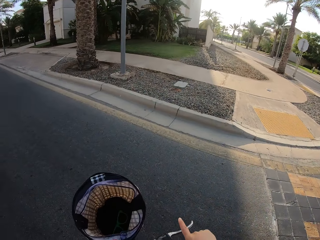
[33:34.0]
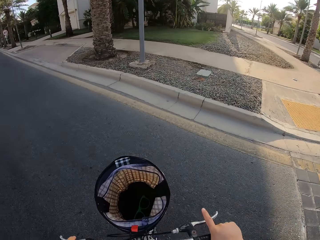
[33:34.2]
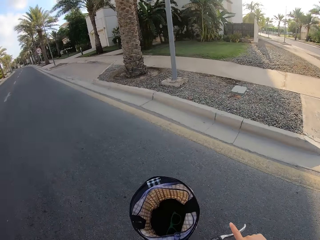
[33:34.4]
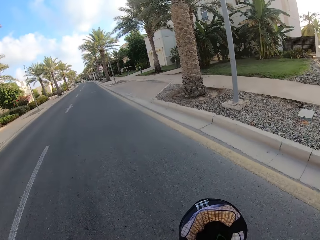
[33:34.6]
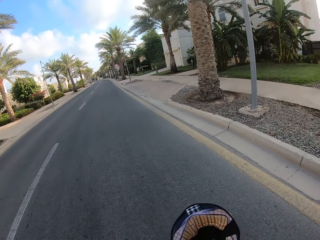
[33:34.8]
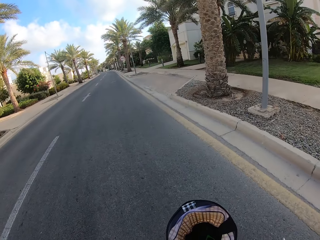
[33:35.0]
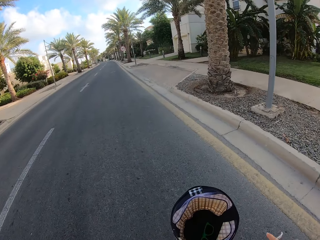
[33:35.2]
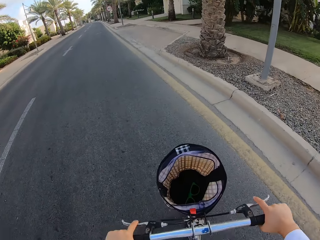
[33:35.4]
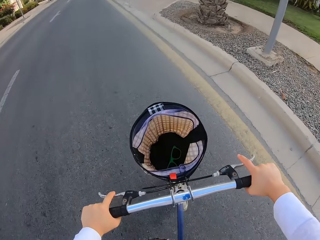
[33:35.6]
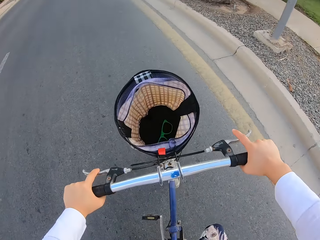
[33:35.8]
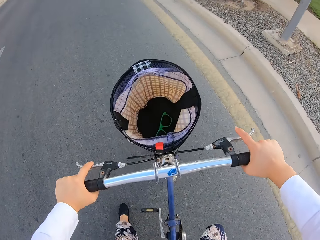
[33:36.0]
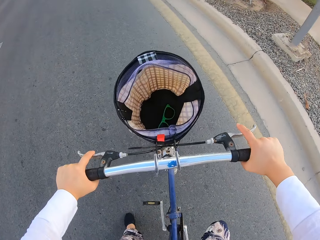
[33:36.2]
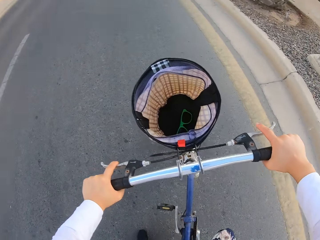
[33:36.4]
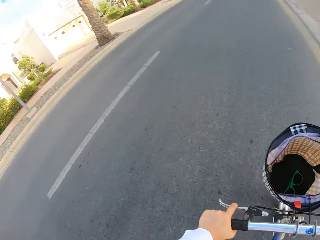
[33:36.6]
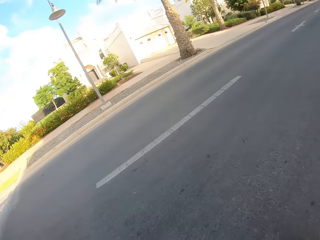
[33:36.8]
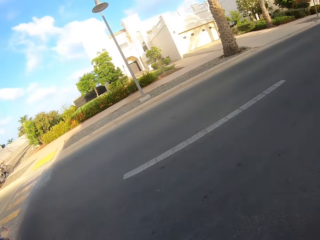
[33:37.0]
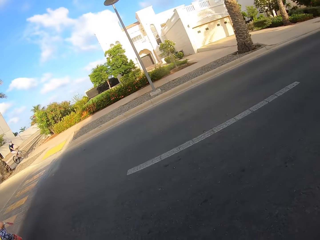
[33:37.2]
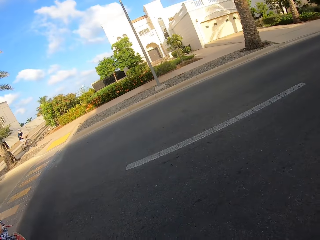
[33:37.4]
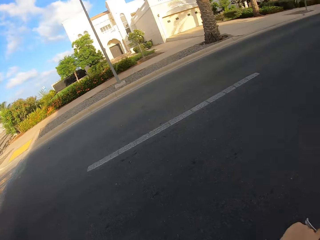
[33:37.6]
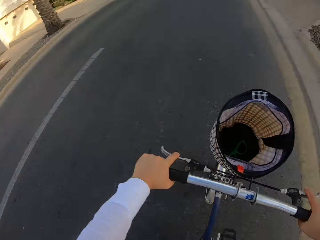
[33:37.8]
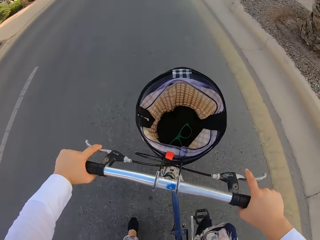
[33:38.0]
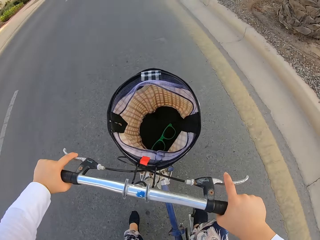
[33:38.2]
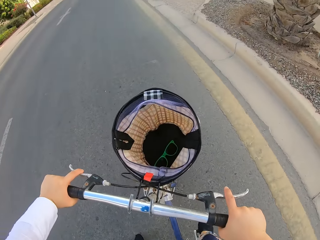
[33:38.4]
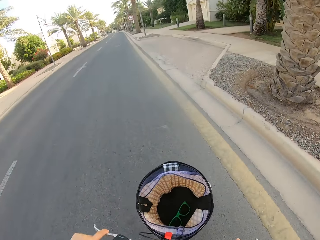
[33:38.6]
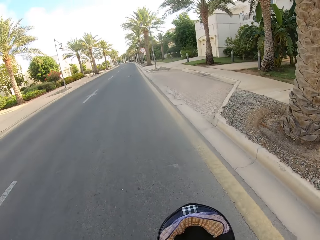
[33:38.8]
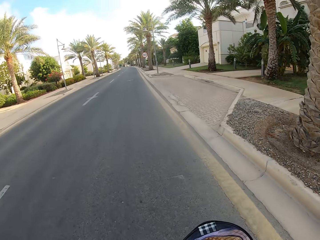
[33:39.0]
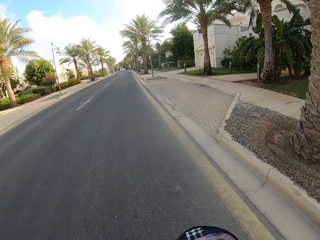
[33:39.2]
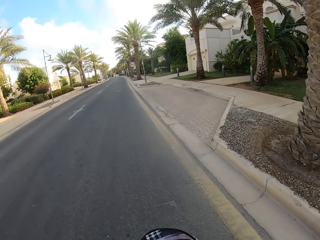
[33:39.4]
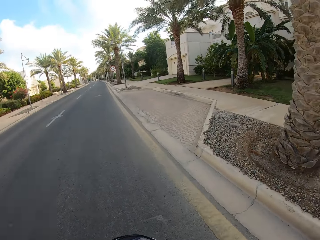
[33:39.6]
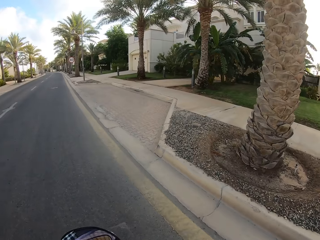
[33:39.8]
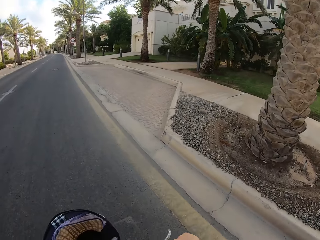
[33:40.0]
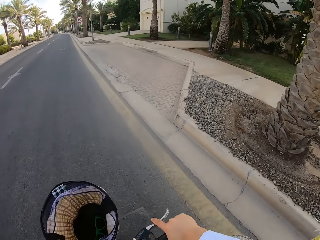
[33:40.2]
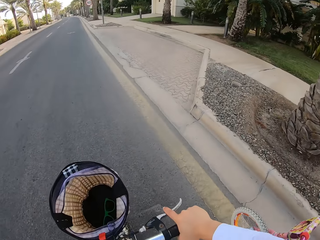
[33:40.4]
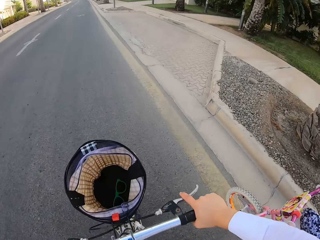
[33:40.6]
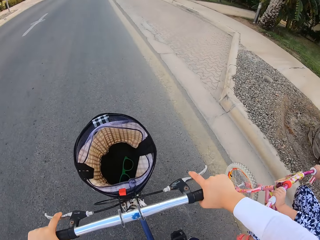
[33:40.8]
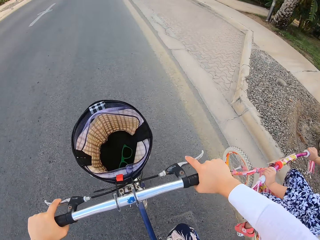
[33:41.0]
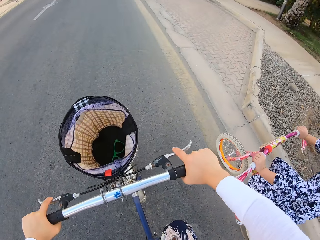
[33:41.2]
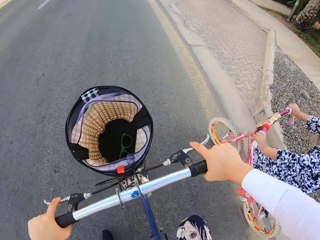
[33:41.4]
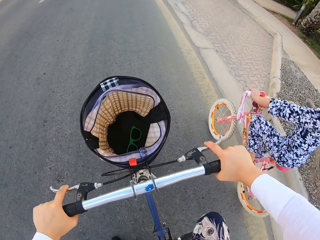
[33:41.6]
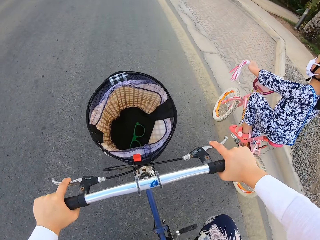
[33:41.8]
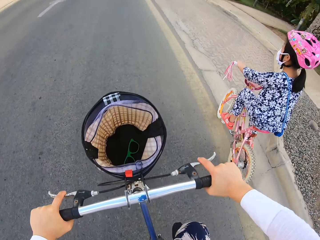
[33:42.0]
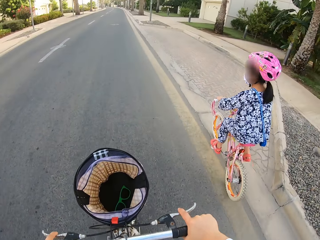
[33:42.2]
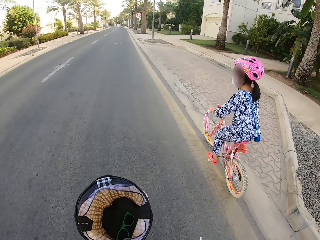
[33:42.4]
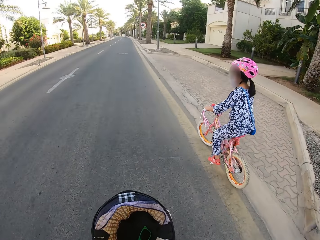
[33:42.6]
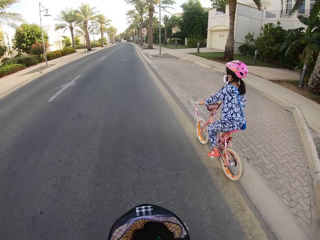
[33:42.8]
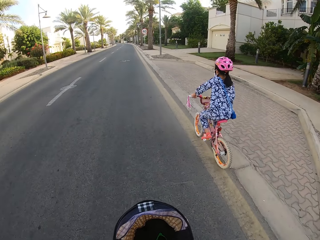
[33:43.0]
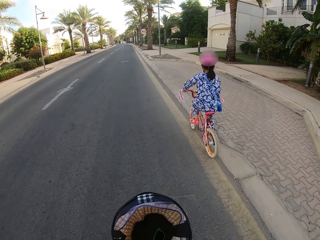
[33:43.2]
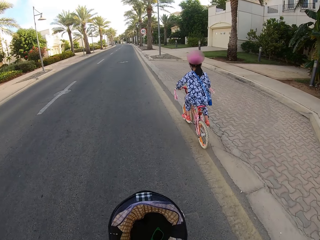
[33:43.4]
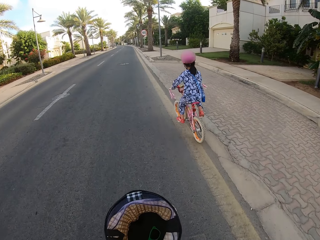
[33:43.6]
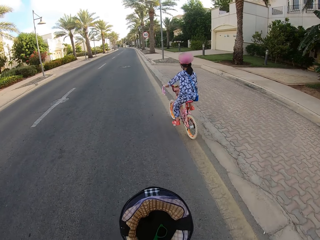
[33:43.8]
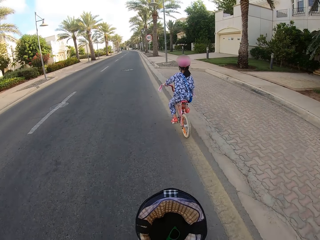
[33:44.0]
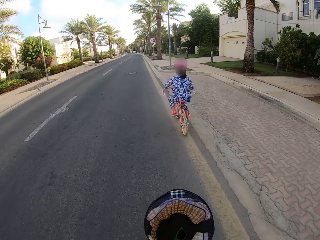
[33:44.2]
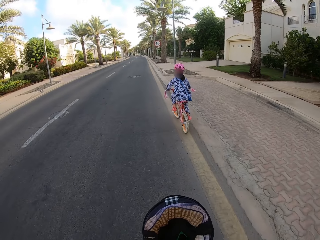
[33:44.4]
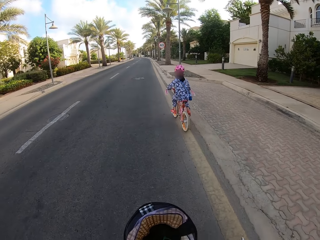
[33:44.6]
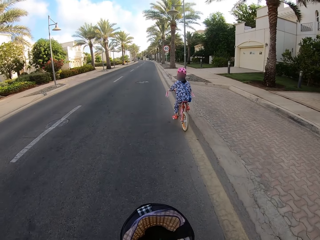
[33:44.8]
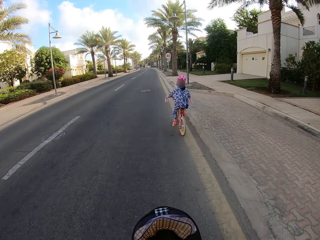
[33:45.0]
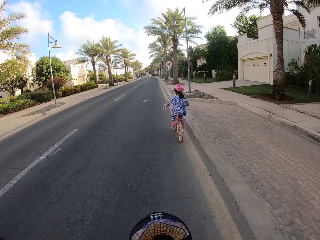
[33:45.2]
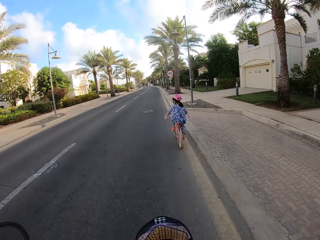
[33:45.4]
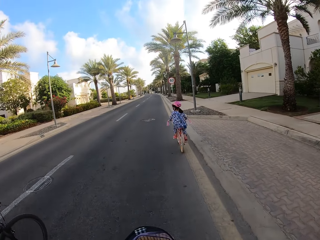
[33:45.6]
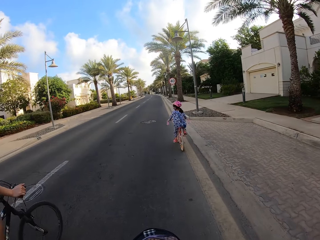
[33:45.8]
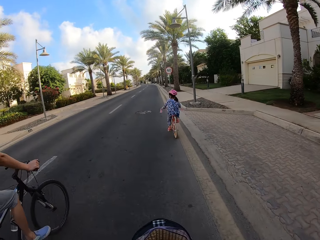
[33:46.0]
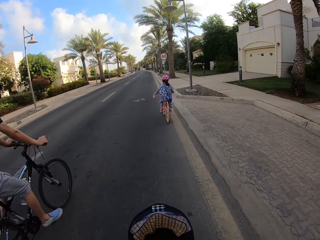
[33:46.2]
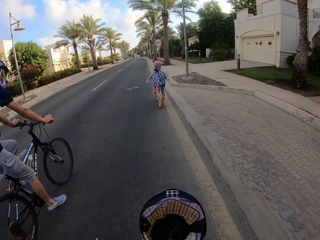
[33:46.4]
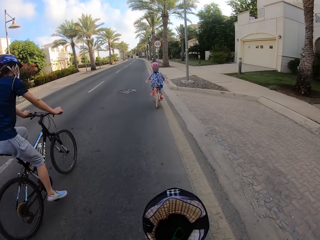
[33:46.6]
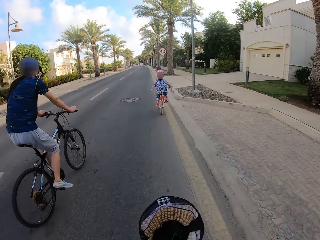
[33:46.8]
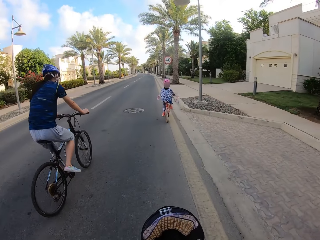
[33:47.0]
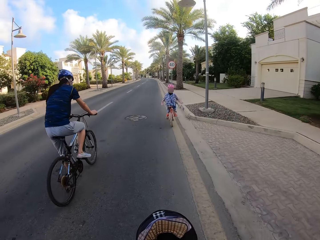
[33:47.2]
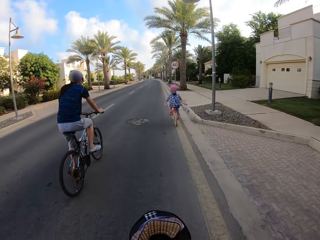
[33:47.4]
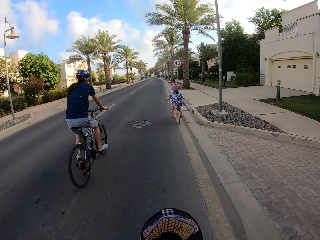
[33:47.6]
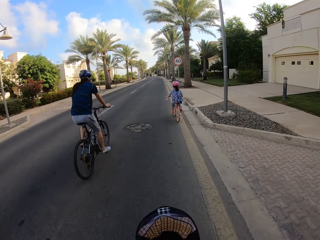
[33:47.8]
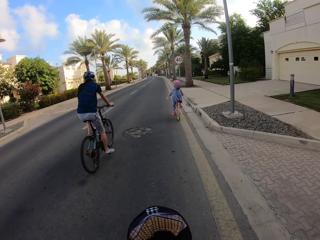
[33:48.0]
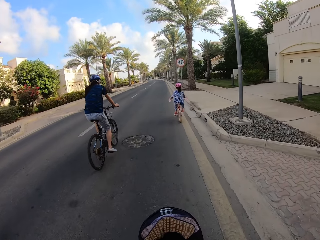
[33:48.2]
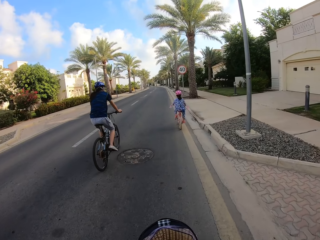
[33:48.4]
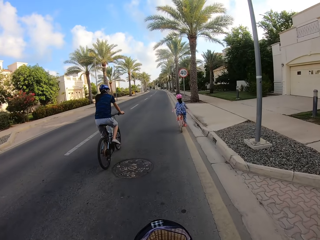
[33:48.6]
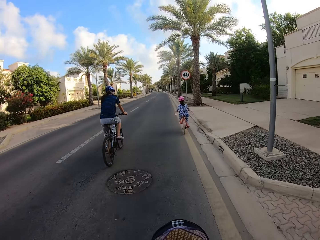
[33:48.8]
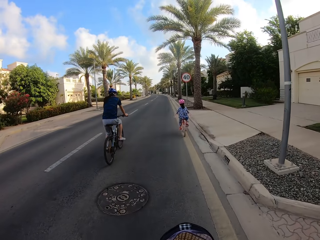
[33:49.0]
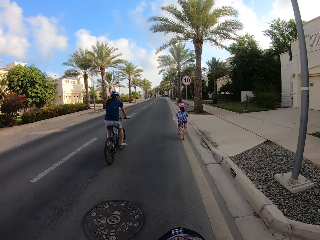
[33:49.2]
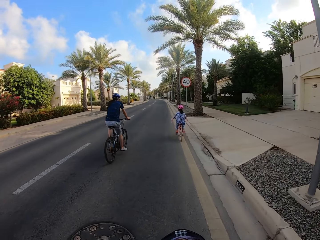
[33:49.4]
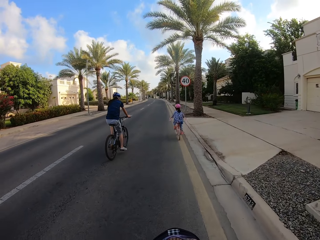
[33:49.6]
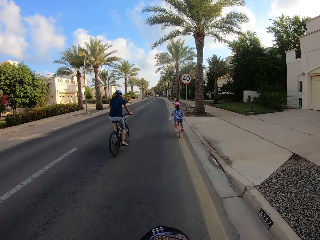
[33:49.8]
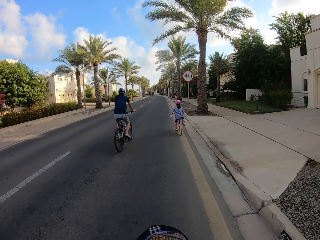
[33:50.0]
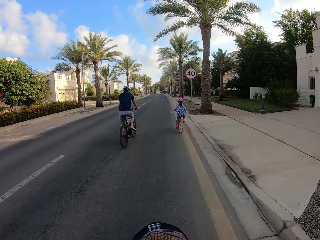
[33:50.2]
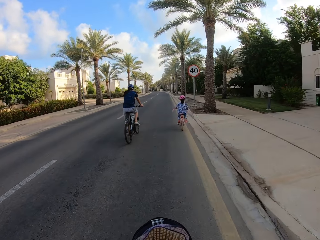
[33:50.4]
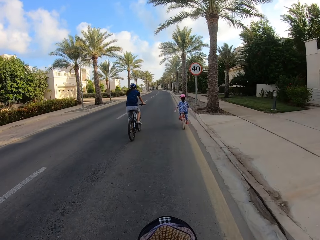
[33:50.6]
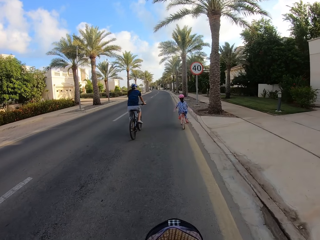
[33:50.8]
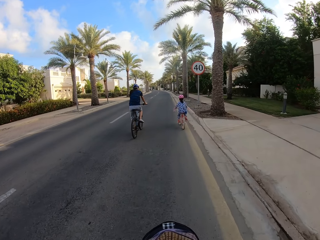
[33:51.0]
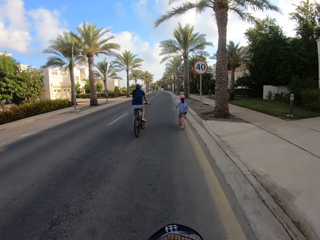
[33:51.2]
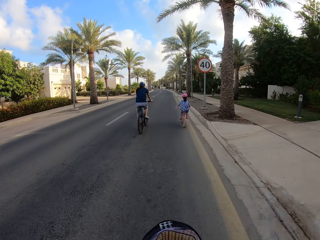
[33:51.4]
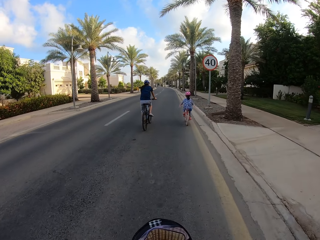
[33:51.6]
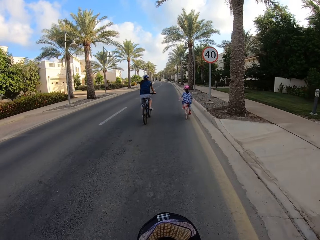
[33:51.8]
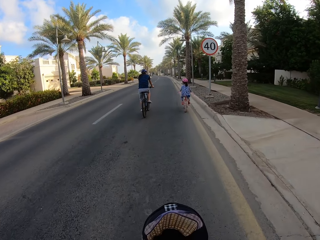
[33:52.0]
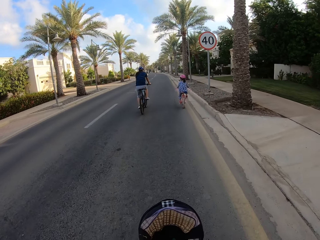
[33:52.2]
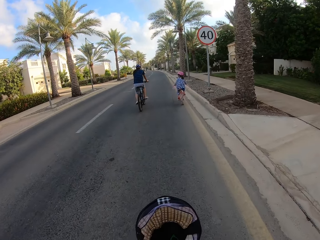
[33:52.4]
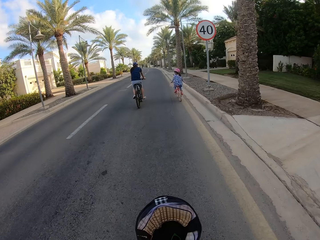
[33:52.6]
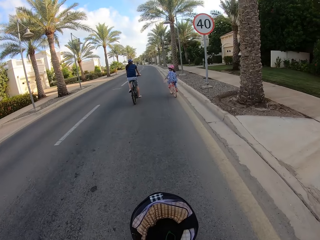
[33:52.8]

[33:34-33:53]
The camera wearer takes a U turn with the bicycle and cycles the bicycle on the road. A lady cycles a bicycle on the road. A man cycles a bicycle on the road.

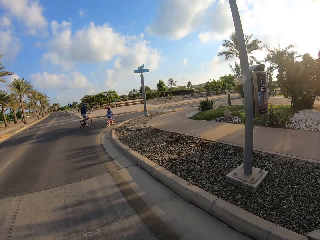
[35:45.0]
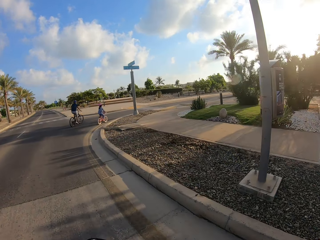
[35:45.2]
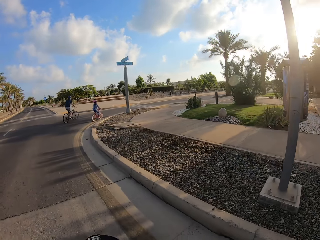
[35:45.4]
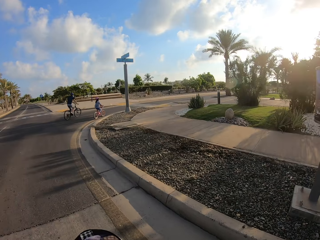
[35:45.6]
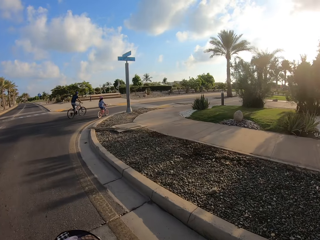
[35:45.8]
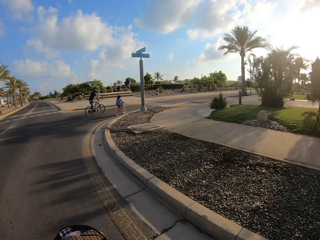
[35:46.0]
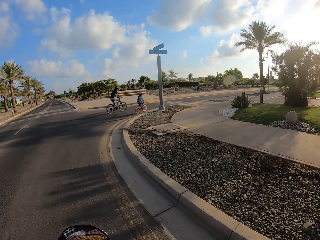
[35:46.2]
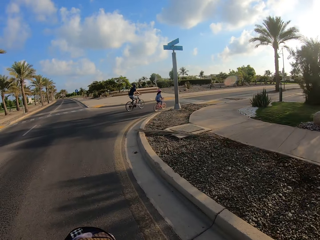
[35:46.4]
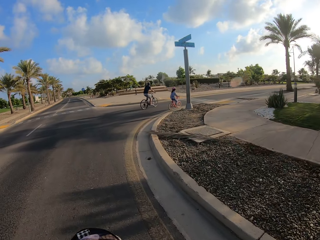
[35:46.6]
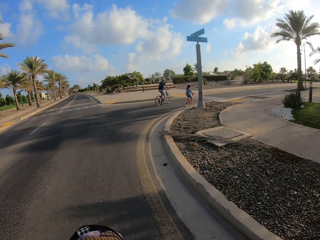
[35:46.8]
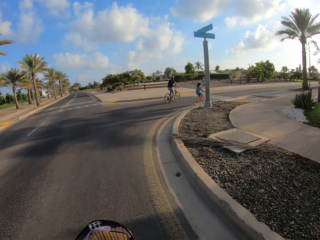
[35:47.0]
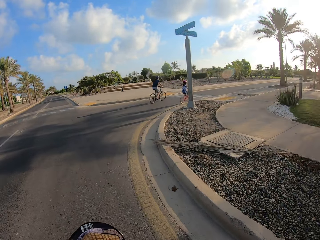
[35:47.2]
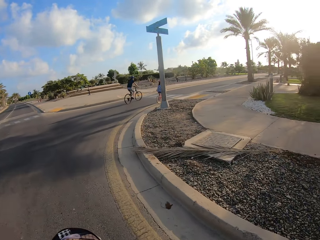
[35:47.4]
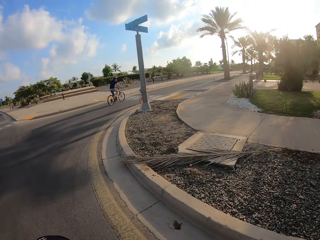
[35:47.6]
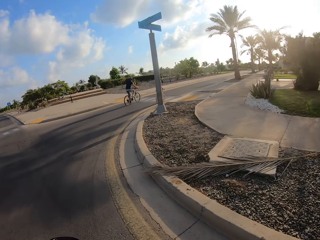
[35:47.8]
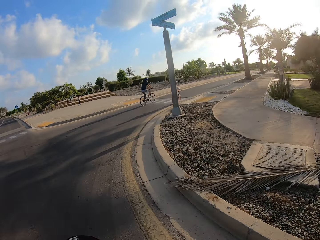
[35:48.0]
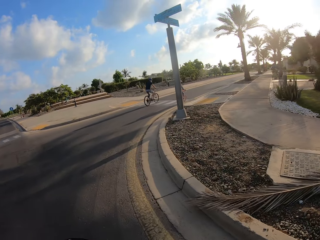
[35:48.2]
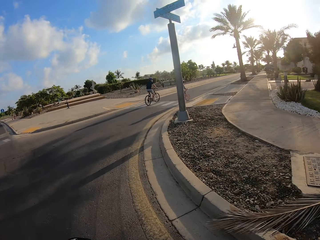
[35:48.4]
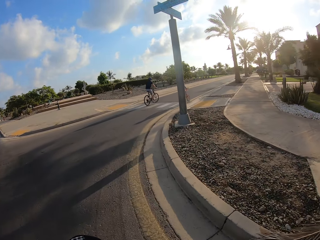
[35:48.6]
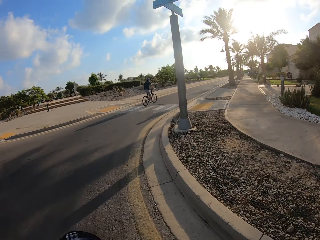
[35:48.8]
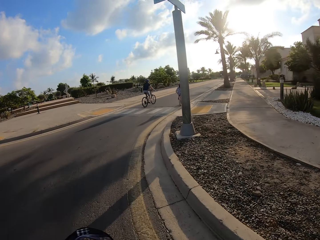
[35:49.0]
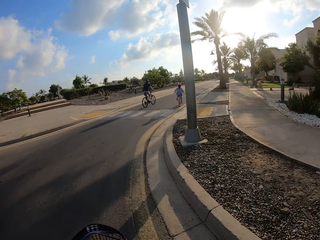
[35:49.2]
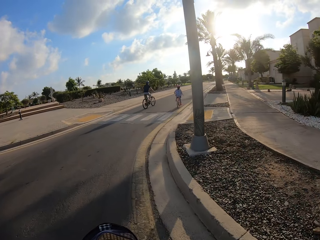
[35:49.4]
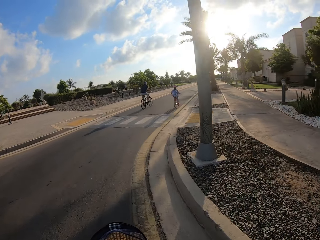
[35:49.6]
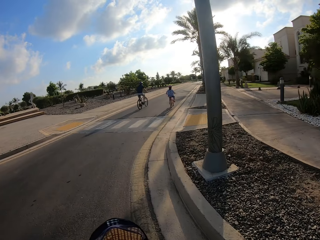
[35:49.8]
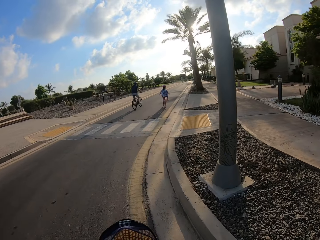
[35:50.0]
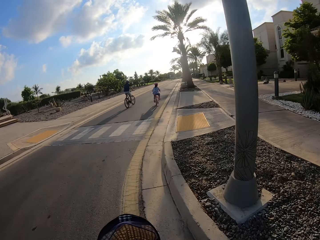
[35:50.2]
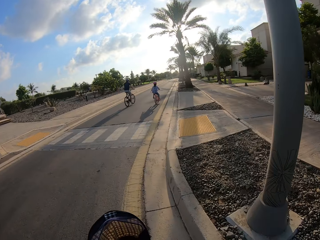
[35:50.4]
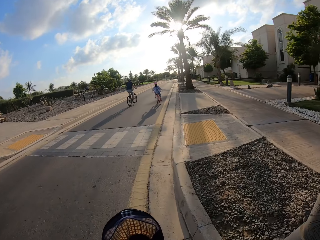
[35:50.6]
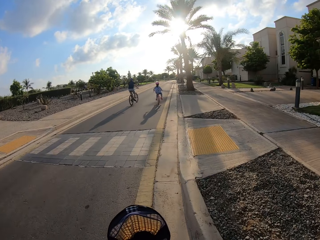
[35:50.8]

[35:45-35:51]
A man and a lady take a U-turn.
